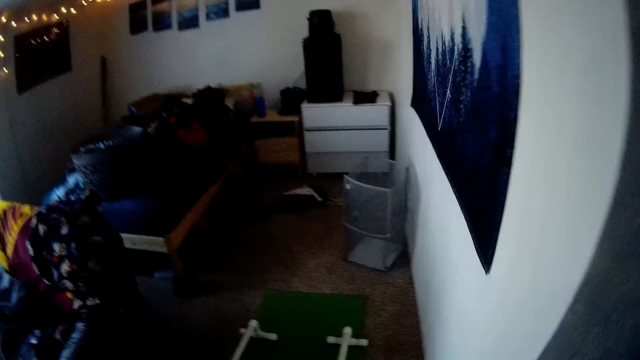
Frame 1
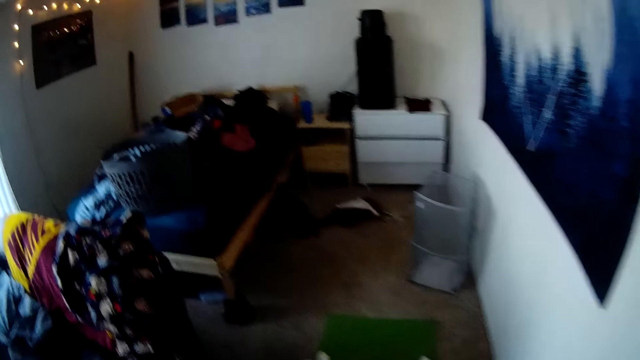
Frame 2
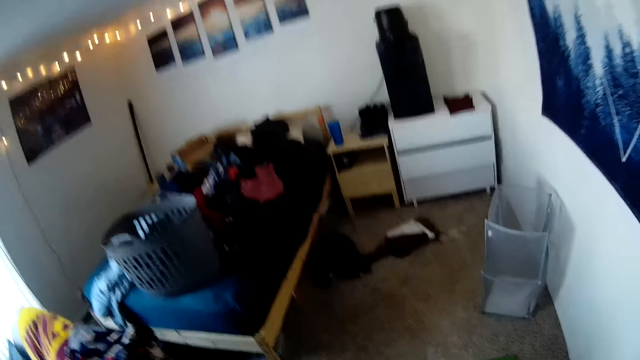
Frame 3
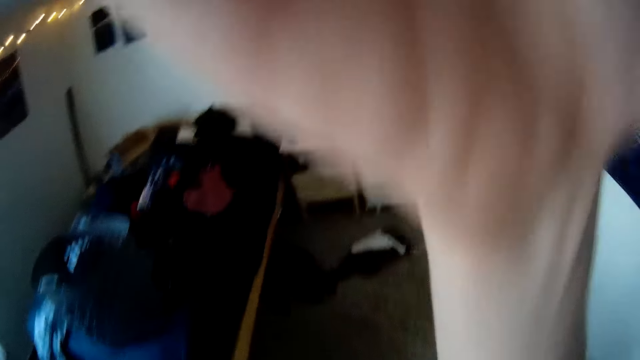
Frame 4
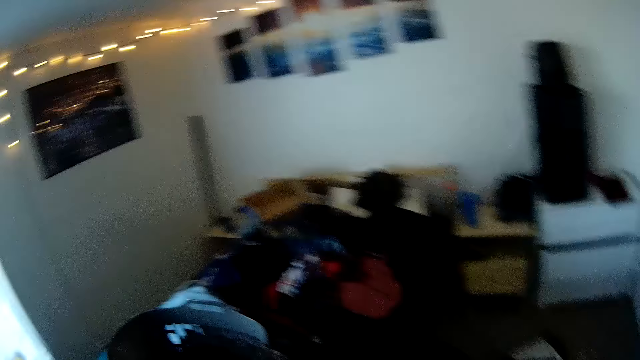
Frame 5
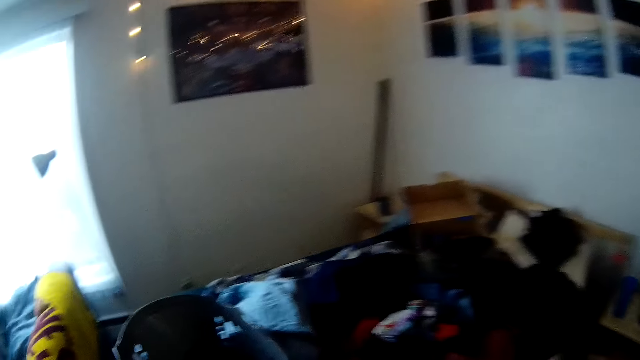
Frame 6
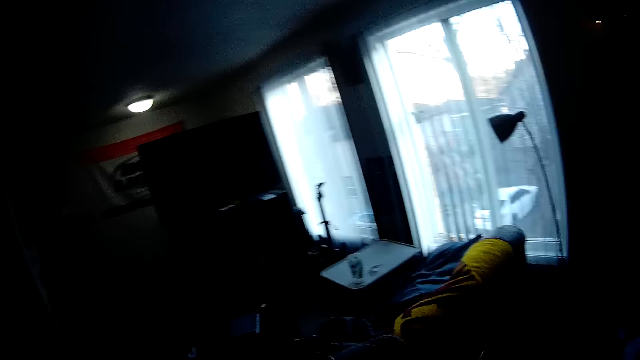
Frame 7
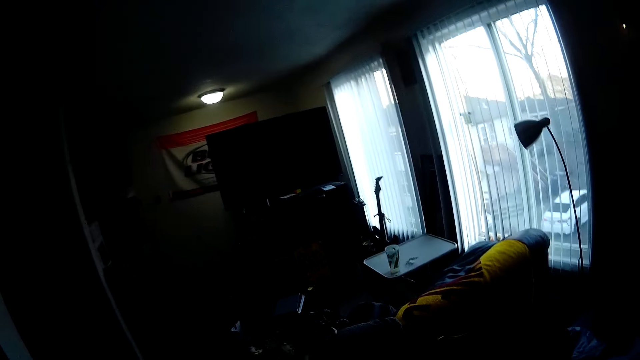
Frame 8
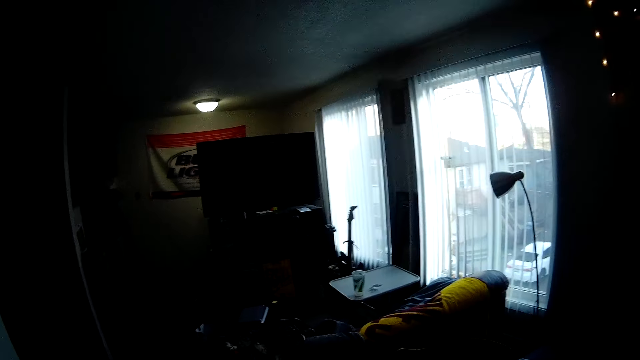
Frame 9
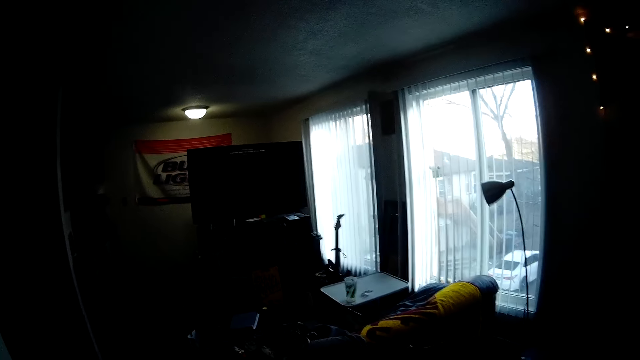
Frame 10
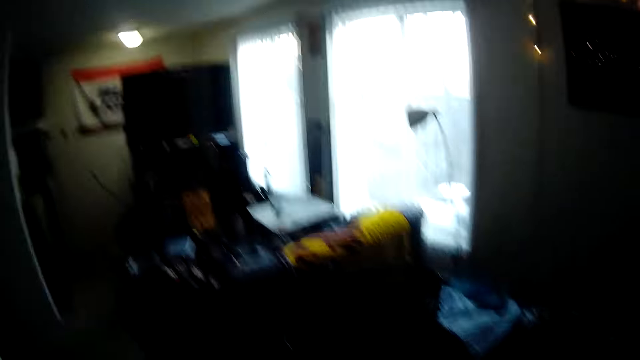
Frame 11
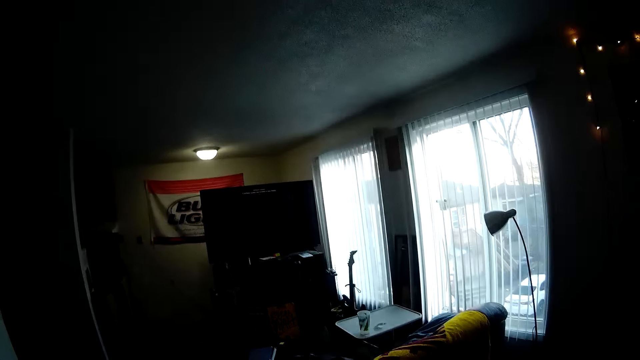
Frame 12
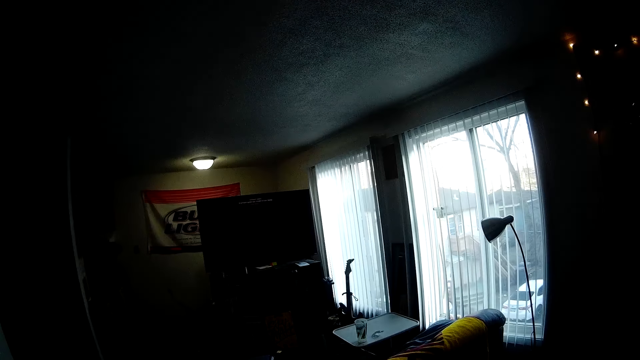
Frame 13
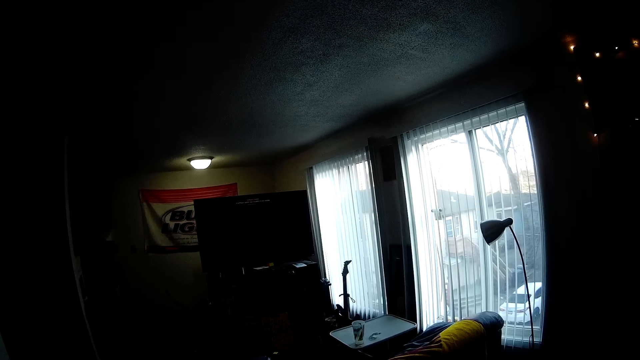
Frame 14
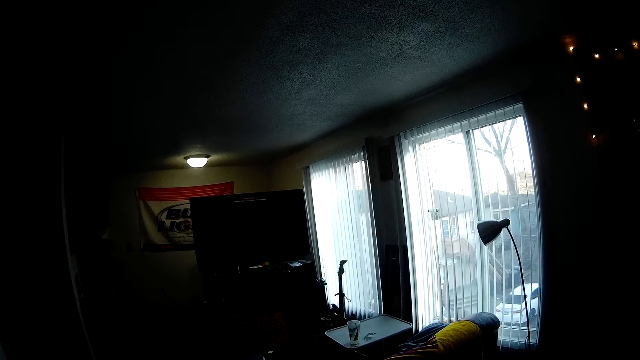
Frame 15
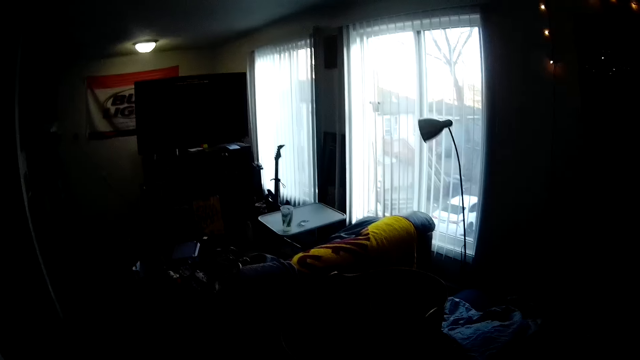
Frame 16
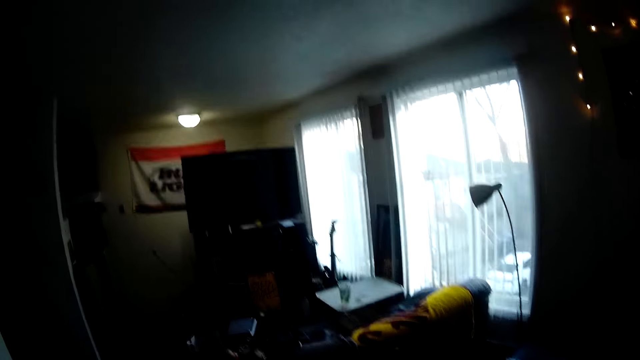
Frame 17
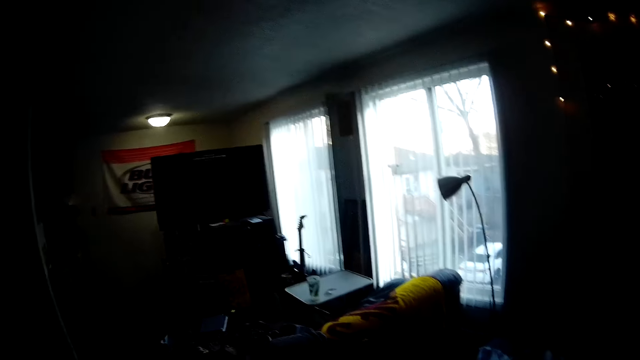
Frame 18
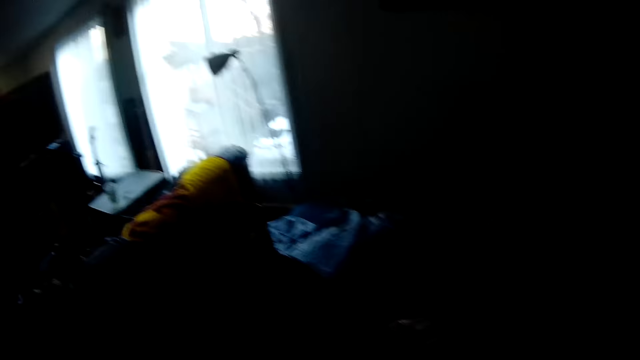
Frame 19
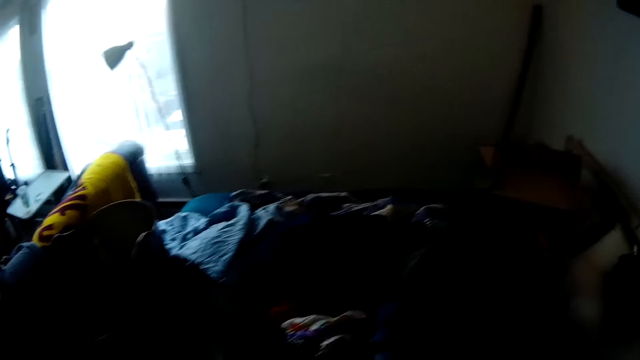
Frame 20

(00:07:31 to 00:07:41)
The camera wearer walks around a room. He touches his camera with his right hand. He looks around the room.

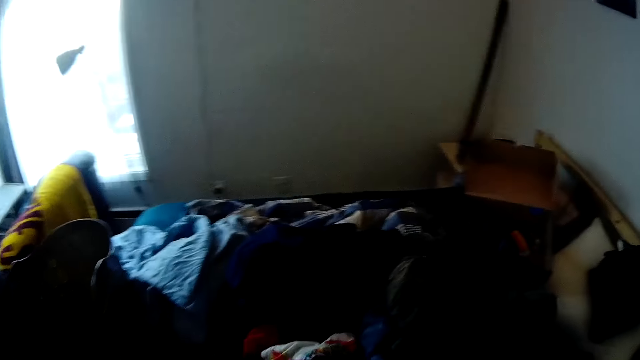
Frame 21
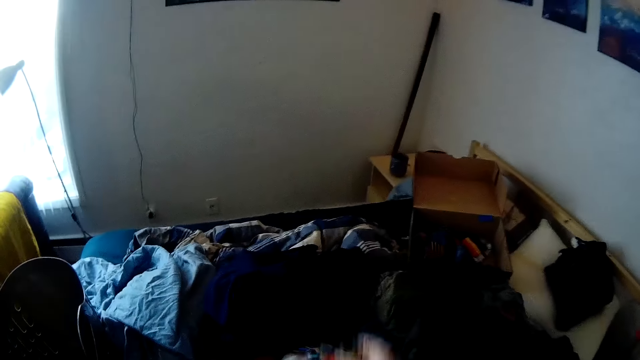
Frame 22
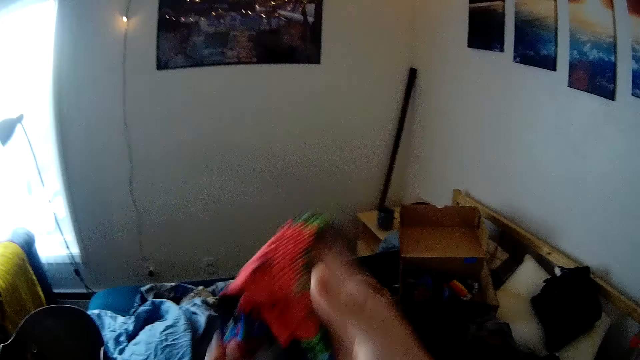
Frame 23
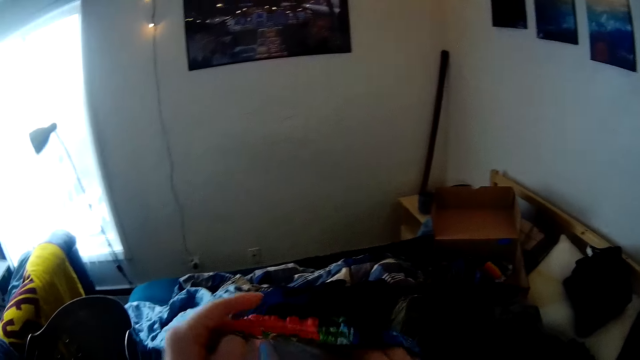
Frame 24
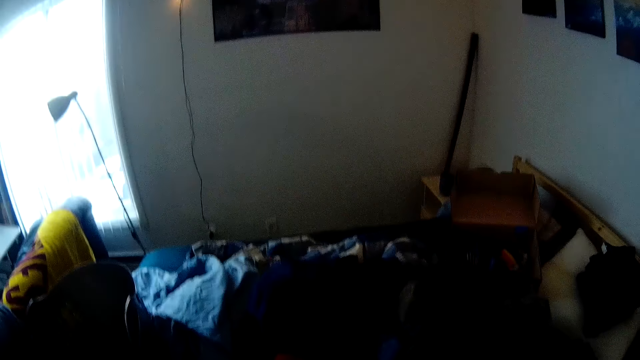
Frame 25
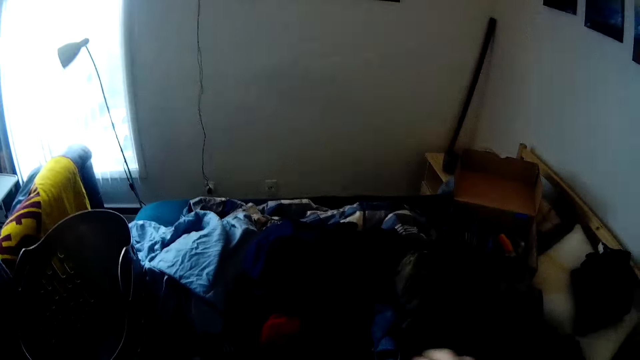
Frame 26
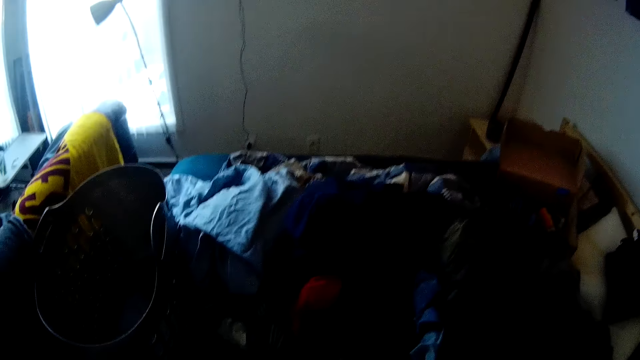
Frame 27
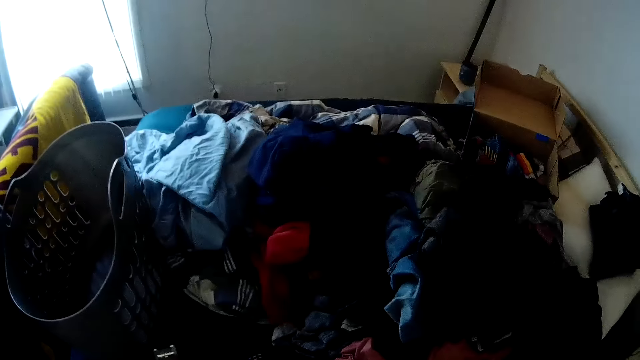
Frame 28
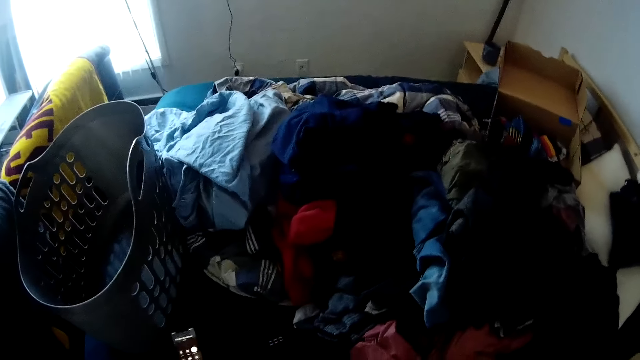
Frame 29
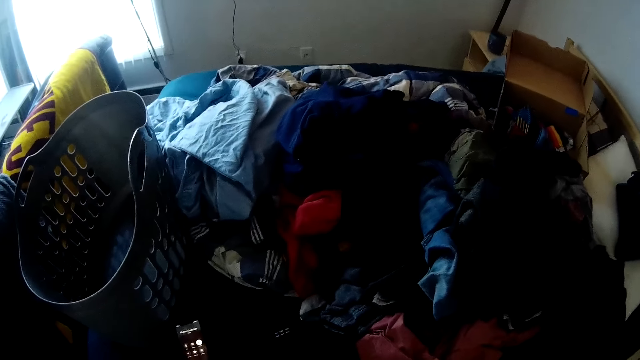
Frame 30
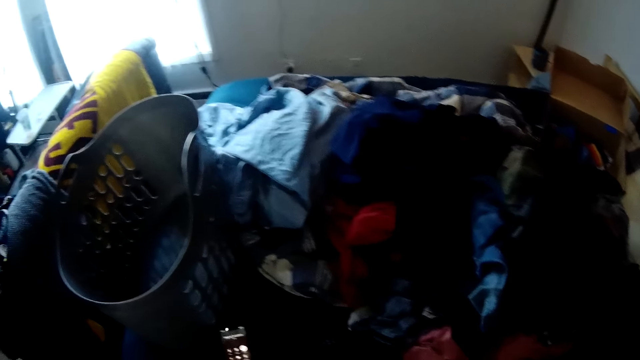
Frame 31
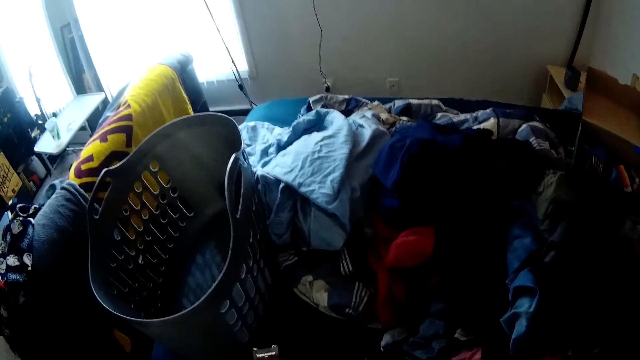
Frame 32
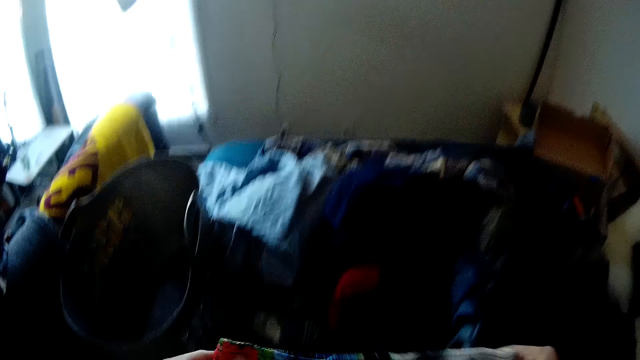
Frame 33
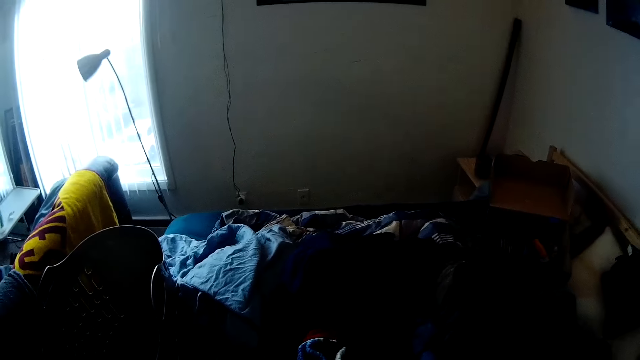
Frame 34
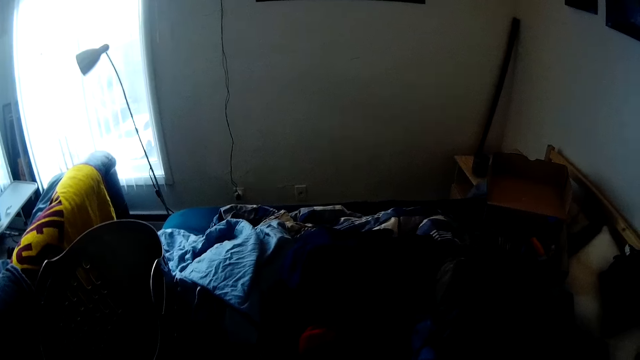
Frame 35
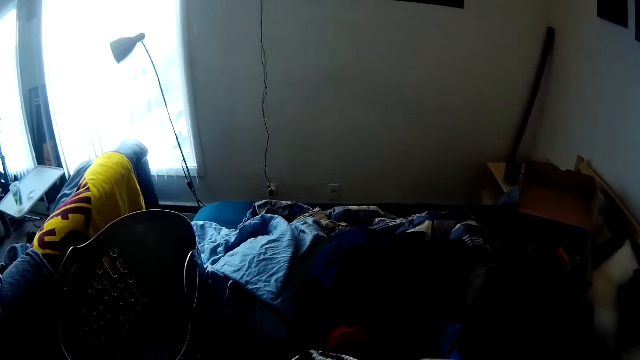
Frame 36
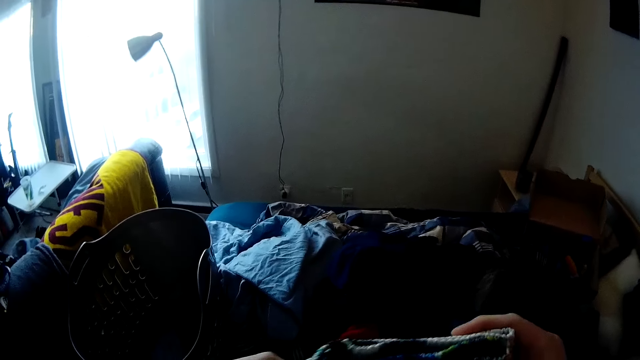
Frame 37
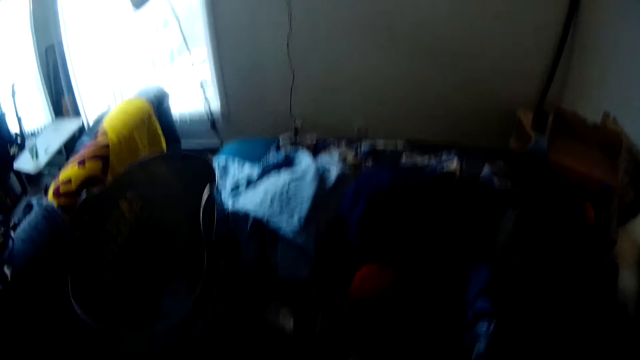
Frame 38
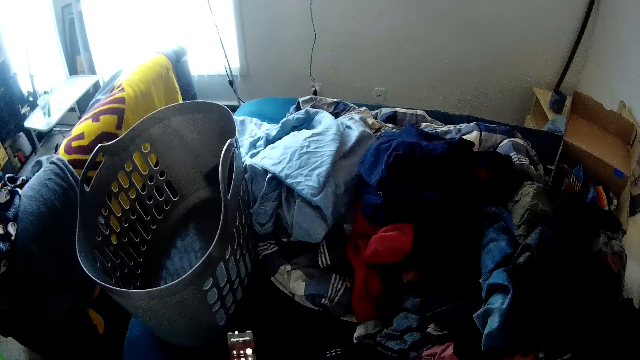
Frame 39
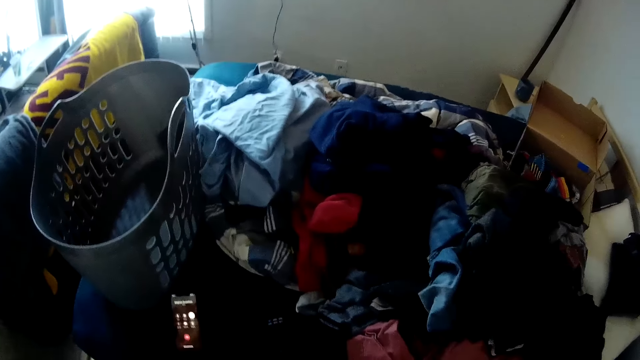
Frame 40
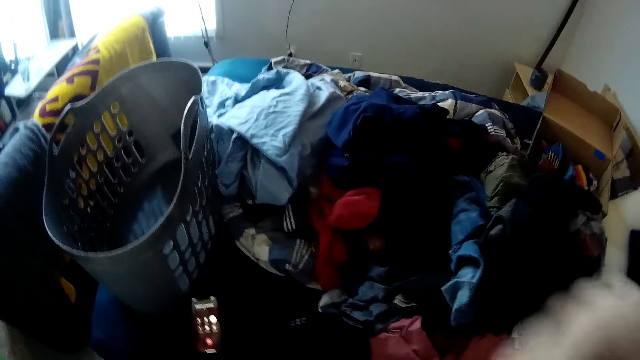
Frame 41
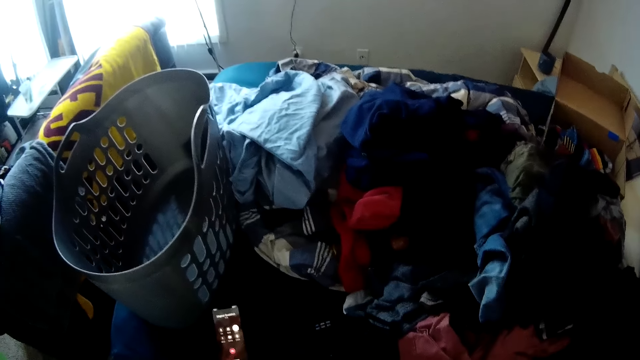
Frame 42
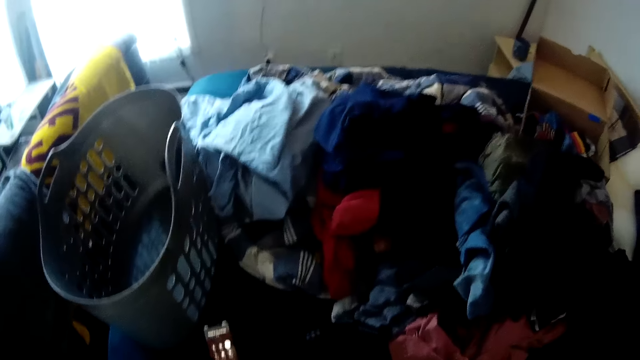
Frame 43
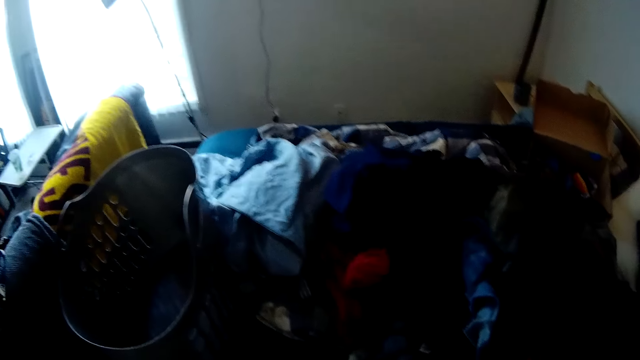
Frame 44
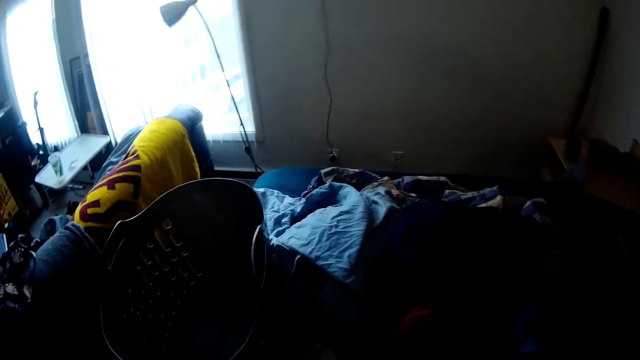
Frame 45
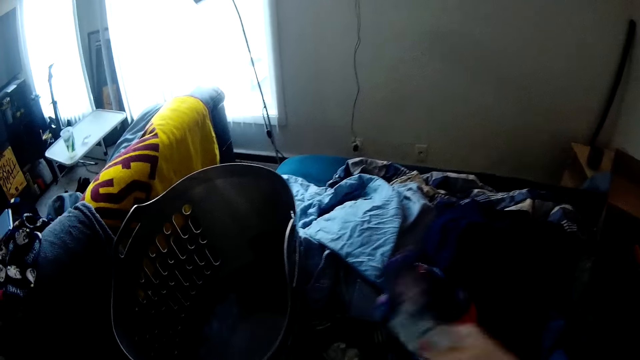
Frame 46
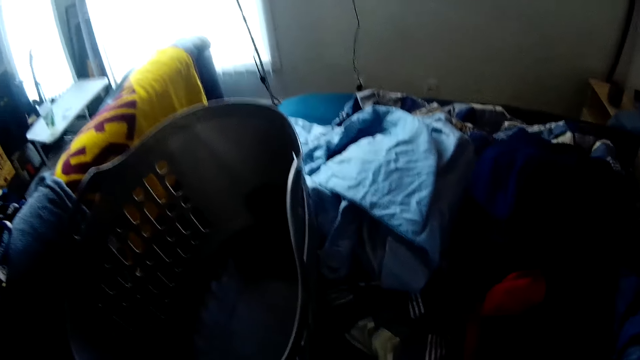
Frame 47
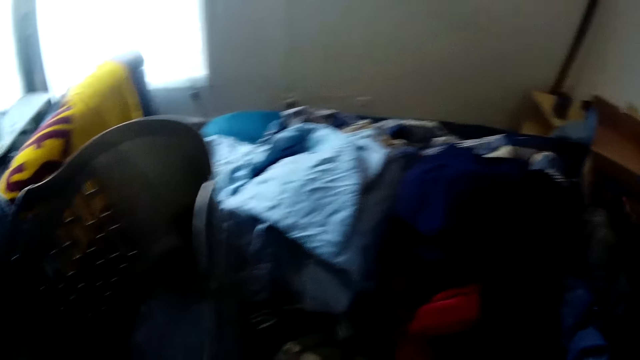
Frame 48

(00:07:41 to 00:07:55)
The camera wearer picks up another cloth from the bed with his right hand. He folds clothes on the bed. He holds the cloth with both hands. He looks around a room. He folds clothes on the bed.
